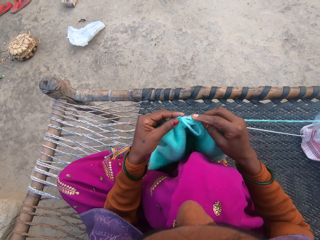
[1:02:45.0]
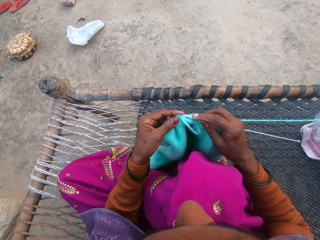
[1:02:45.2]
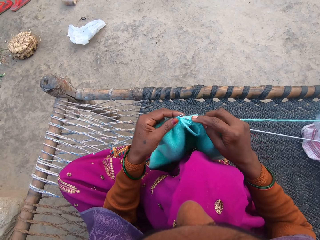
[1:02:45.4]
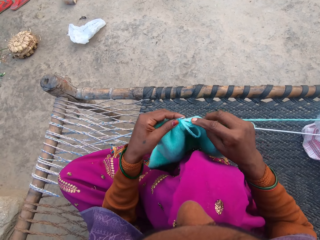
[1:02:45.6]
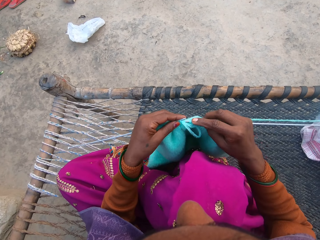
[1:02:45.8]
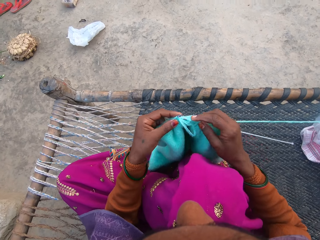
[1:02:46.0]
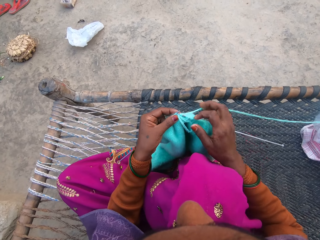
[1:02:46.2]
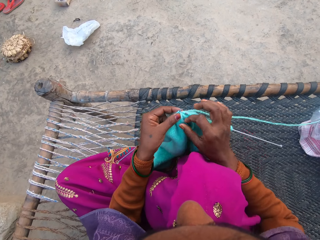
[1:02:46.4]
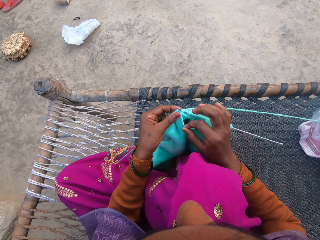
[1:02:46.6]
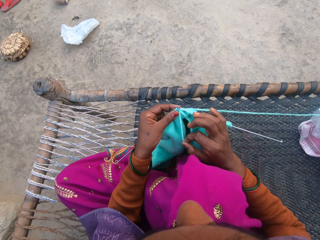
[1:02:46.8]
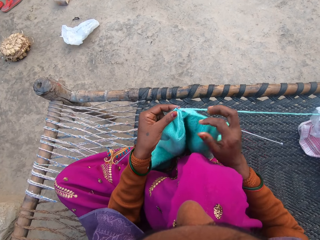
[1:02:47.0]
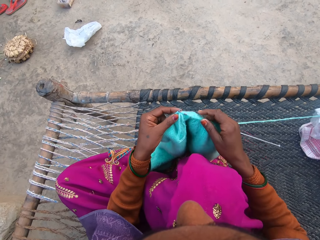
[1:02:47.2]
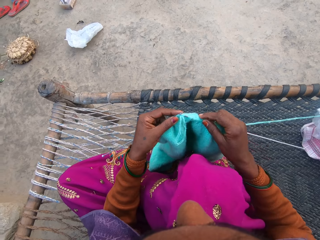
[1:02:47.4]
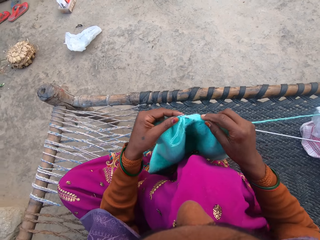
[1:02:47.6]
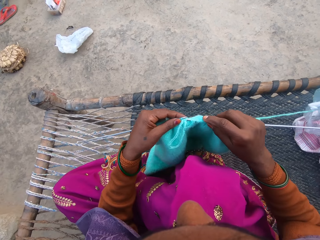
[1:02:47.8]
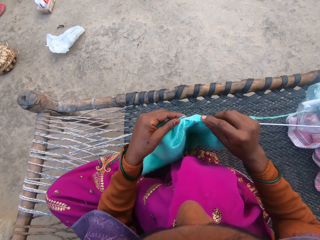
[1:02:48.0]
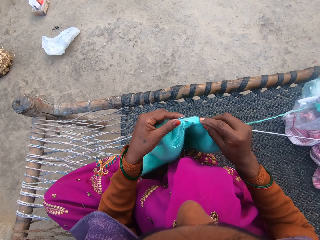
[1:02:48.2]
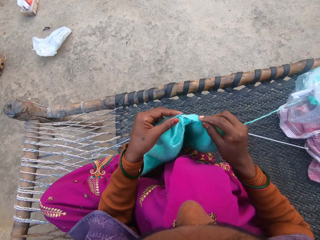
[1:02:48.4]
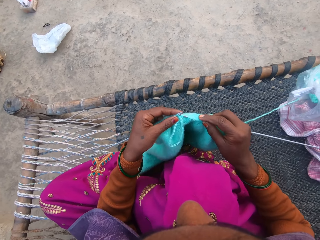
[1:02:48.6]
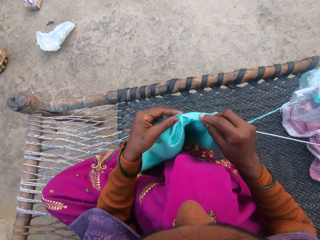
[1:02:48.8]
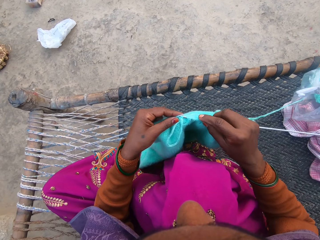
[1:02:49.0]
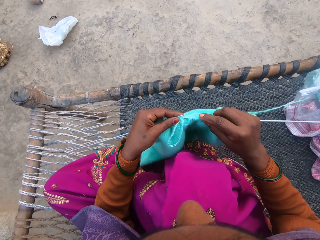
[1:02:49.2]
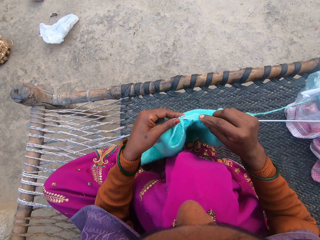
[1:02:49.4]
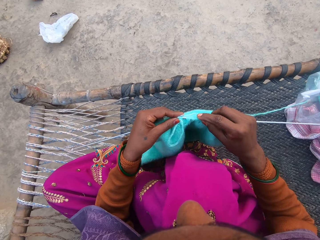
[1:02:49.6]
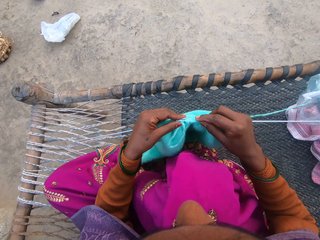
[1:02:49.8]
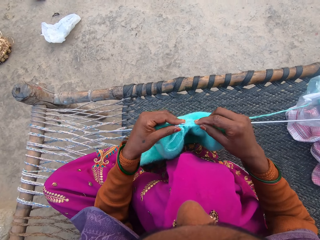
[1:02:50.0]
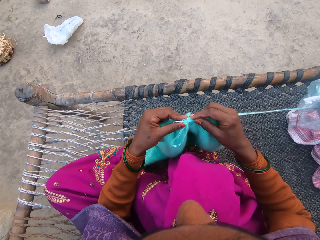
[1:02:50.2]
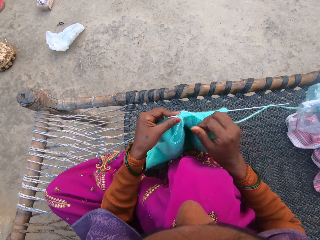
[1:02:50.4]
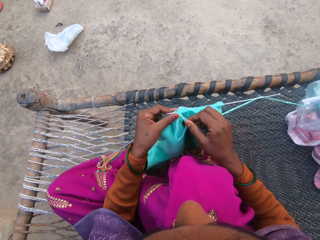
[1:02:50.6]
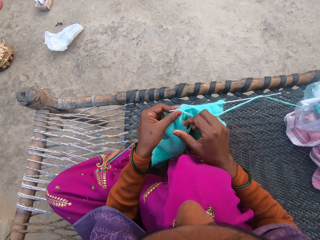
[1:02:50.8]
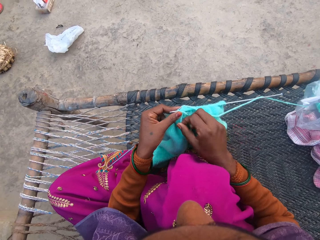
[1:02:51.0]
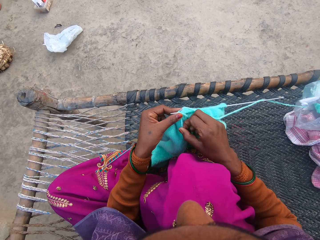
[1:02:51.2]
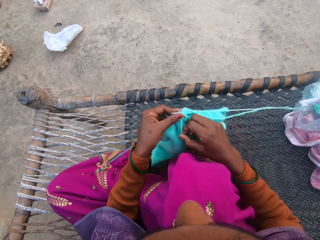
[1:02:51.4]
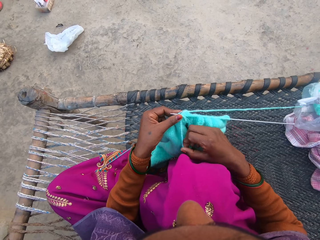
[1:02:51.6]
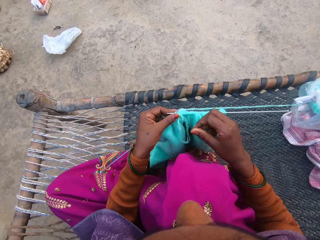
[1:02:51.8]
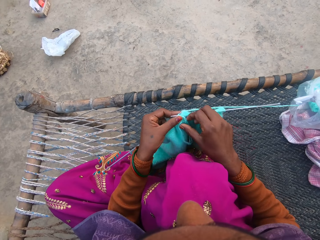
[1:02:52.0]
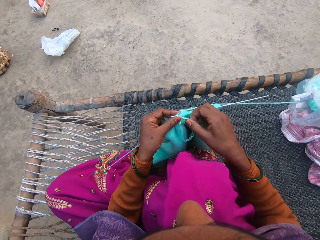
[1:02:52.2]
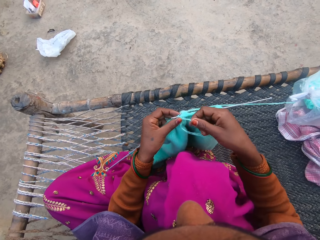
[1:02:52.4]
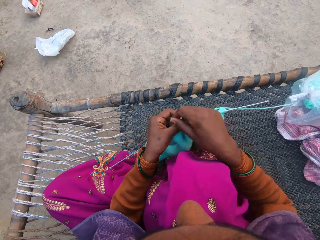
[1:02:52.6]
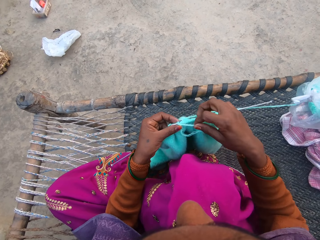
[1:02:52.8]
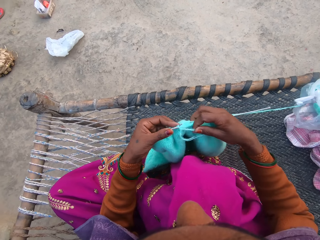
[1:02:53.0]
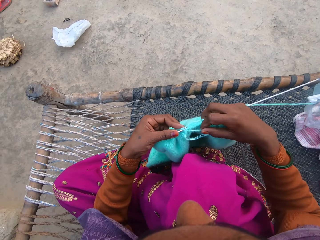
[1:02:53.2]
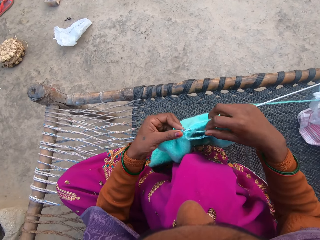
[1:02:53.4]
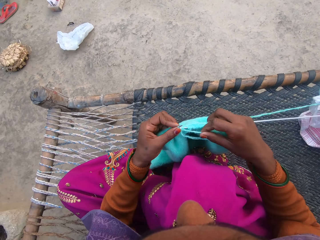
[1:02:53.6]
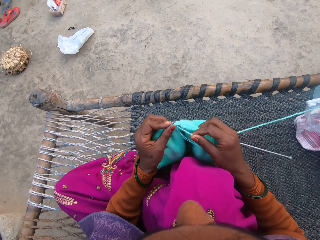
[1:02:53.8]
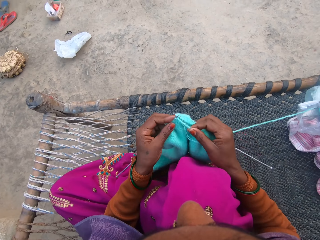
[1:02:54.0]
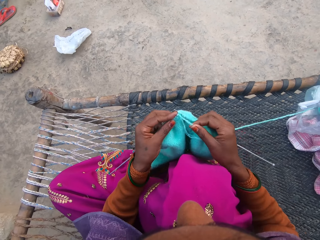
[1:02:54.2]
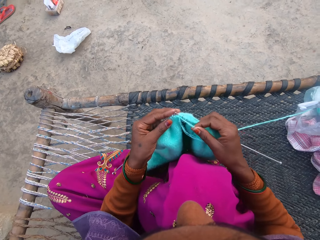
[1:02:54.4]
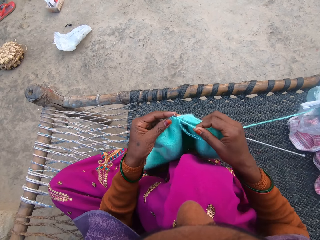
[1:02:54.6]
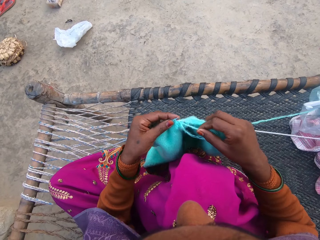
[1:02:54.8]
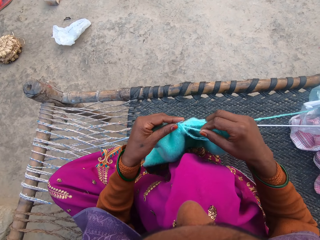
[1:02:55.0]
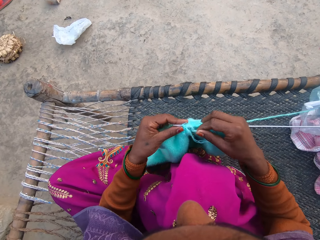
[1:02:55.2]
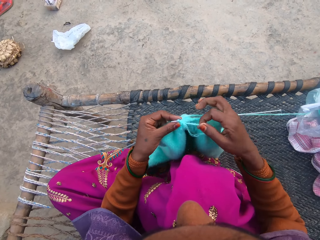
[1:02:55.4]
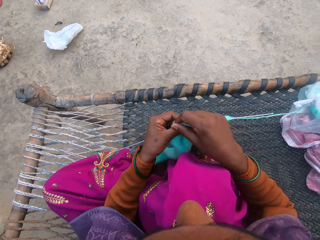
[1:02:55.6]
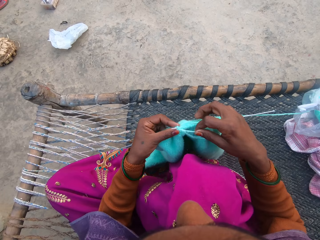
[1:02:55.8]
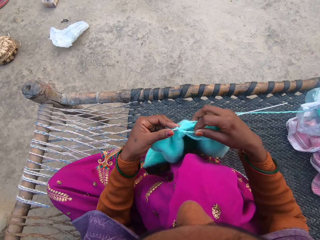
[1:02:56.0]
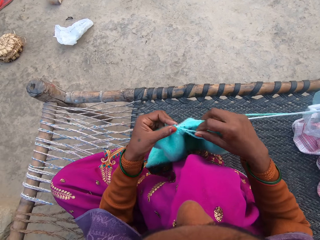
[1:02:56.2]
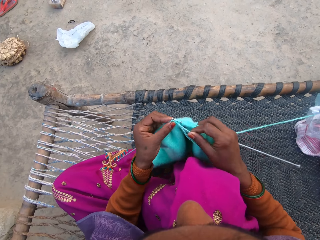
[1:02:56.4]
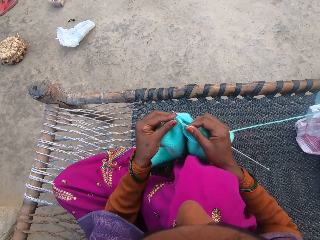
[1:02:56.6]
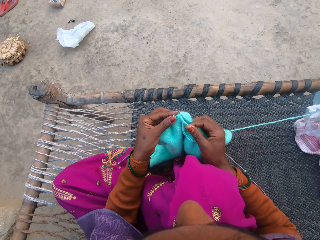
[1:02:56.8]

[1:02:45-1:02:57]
The camera wearer pulls the thread. They knit with a needle. They pull the thread. They knit with the needle.

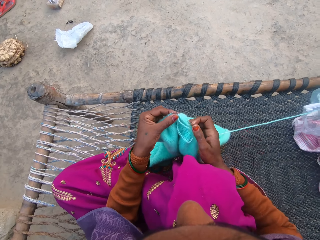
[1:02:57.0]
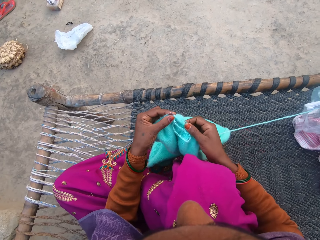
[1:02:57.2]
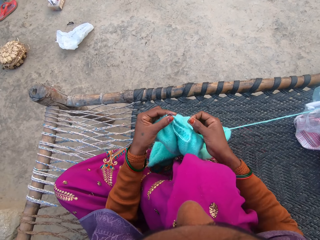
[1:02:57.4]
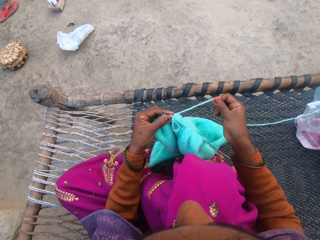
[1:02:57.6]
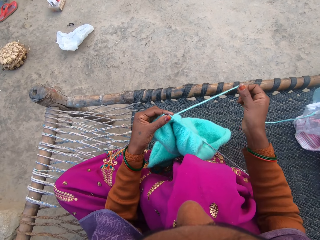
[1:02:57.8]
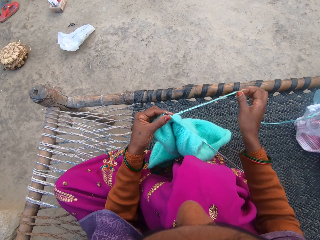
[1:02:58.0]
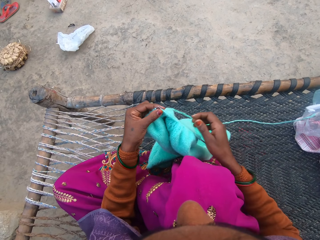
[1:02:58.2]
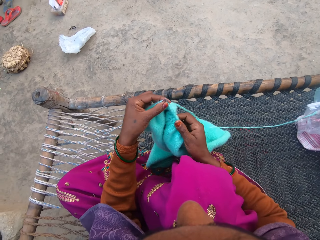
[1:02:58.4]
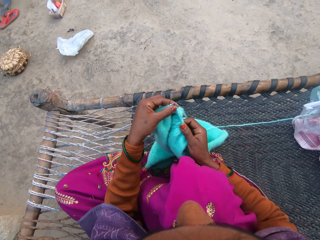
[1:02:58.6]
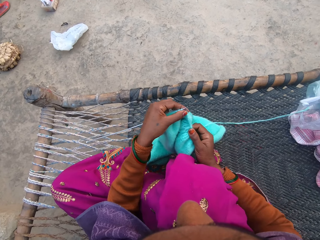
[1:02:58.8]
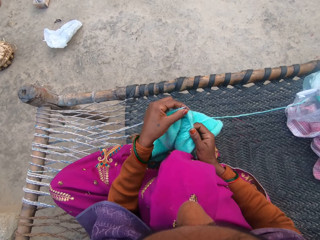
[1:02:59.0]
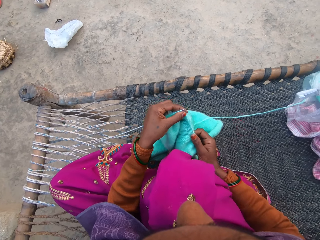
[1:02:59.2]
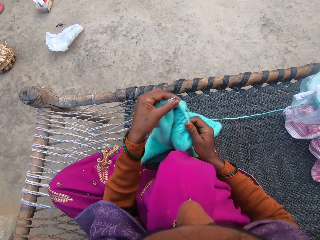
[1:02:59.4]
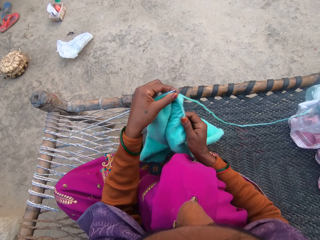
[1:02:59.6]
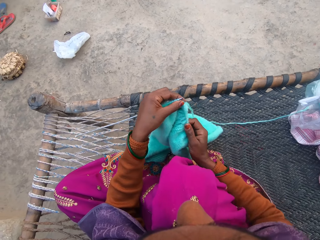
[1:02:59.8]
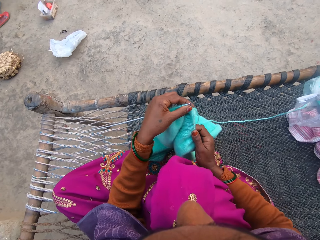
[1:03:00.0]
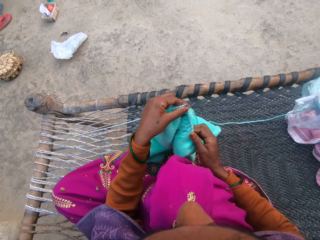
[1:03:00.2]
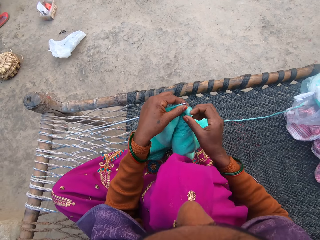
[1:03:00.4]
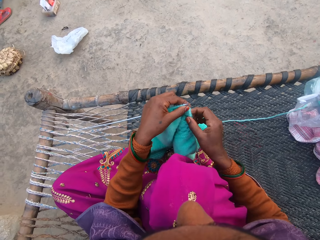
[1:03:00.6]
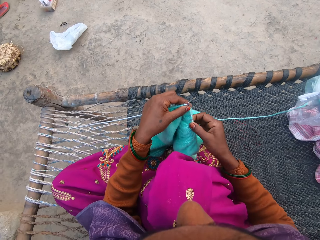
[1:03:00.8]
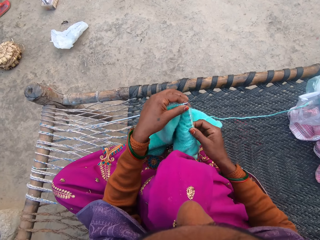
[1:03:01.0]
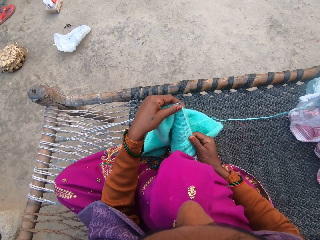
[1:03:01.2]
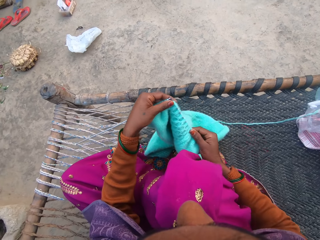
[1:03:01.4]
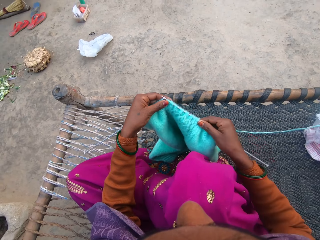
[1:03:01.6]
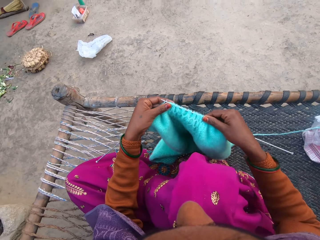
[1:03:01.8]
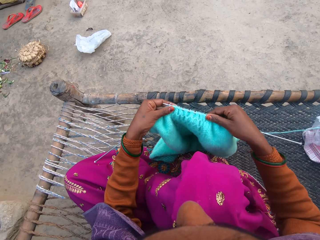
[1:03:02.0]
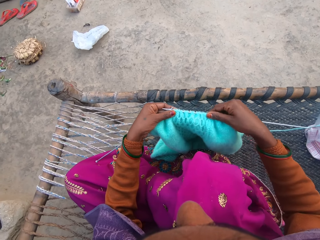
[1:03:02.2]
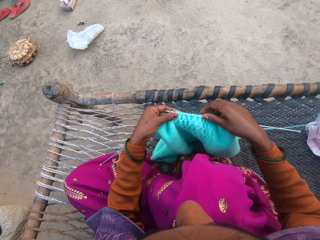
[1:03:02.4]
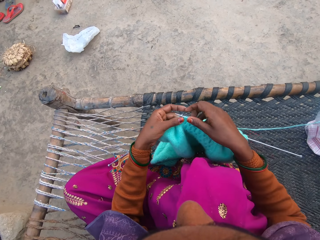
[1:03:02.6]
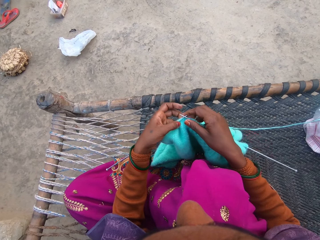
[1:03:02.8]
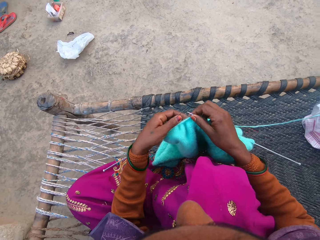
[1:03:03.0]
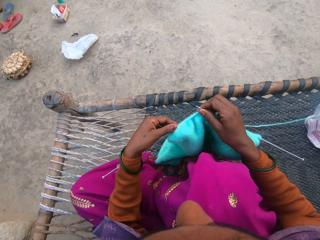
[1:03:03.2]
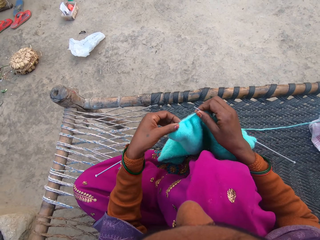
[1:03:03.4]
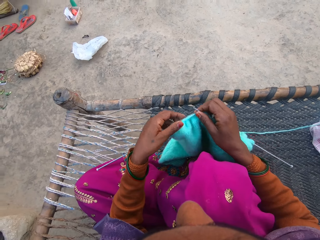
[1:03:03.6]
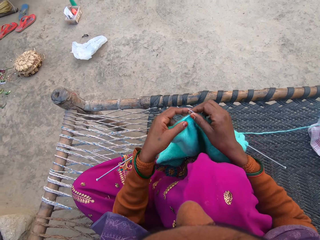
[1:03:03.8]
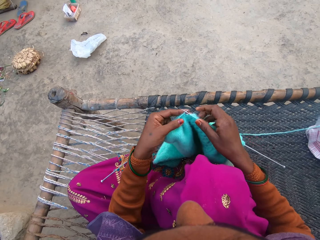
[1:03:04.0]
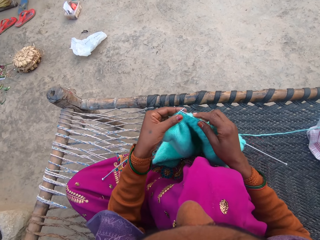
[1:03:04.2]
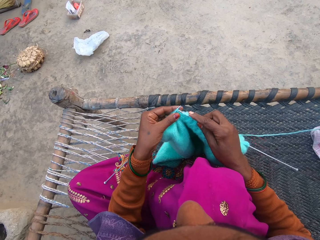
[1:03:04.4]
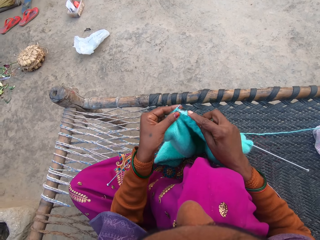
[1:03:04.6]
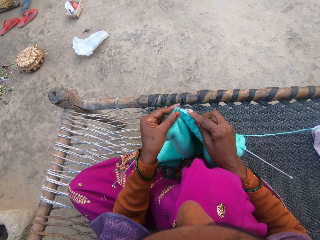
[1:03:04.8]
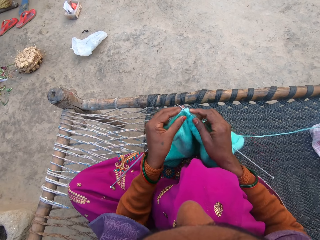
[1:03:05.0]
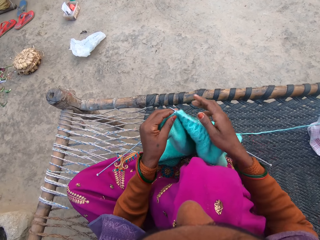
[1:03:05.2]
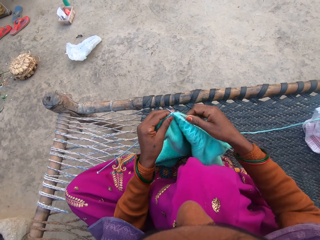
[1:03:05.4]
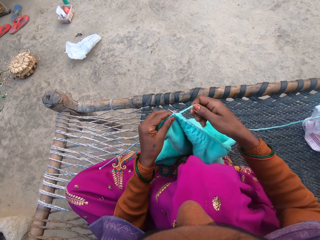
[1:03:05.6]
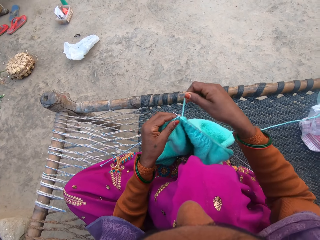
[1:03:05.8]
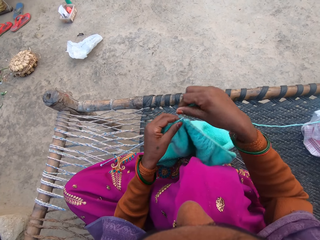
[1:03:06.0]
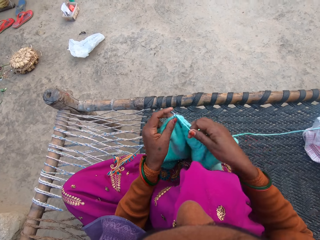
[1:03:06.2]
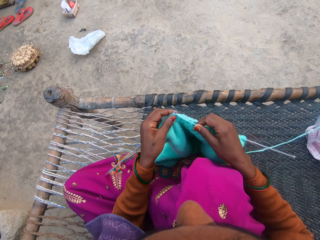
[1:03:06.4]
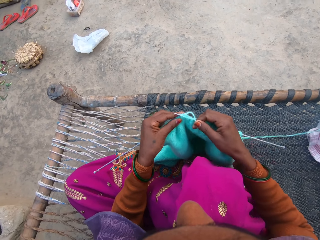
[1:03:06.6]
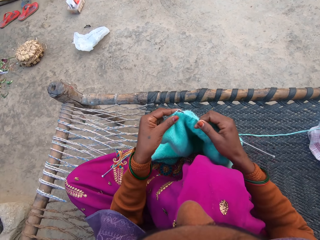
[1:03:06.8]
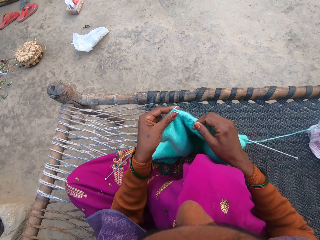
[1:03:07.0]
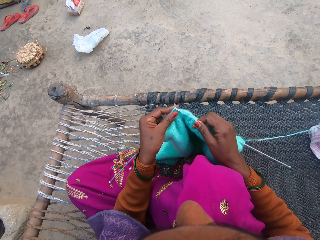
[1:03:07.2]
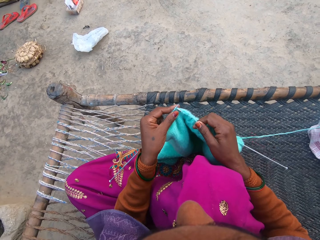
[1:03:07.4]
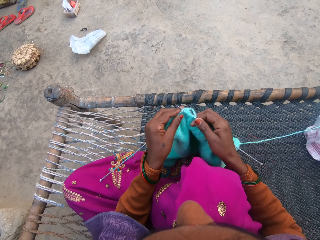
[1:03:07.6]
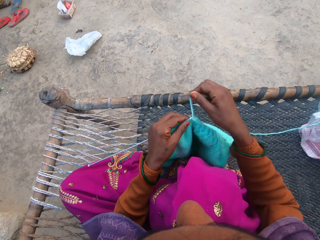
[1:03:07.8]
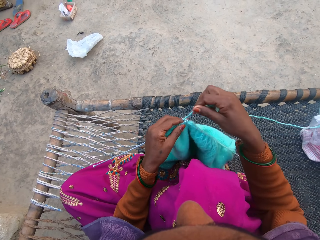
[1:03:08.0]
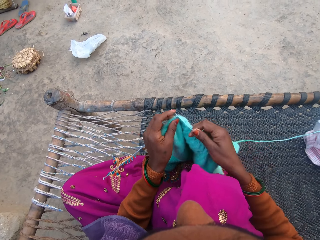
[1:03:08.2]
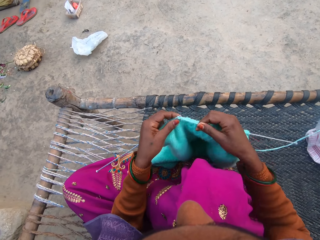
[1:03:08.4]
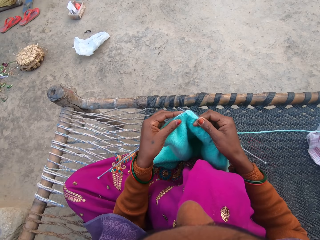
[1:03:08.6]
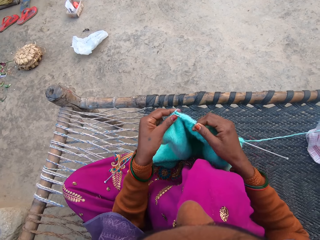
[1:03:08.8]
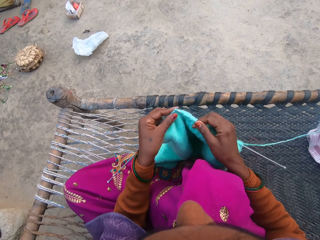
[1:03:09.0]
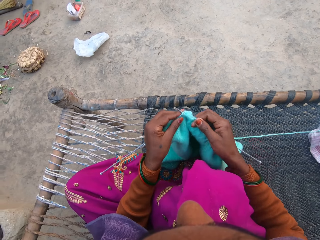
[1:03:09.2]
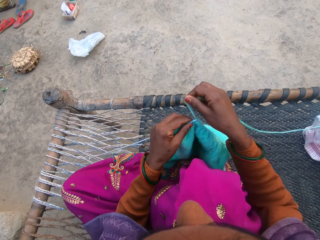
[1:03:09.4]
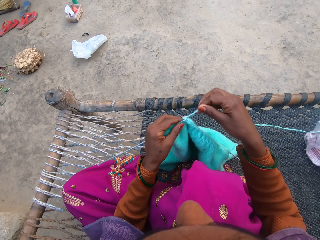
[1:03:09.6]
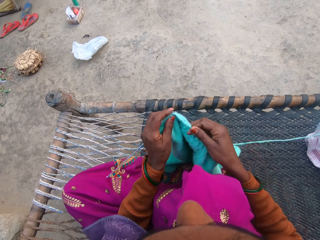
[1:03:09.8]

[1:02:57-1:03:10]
The camera wearer pulls the thread. They press the cloth on the needle. They adjust the sweater on the needles. They knit the sweater with the pair of needles and the yarn.
